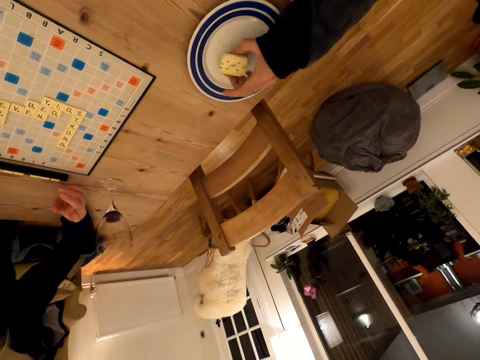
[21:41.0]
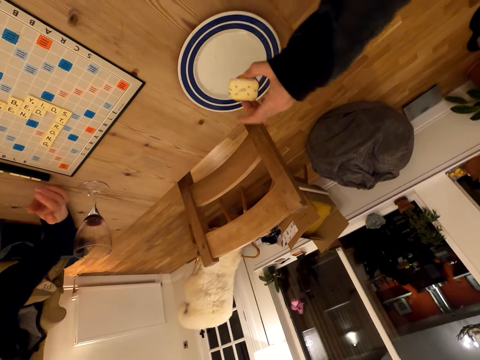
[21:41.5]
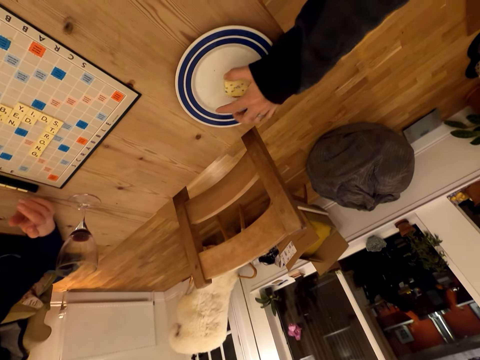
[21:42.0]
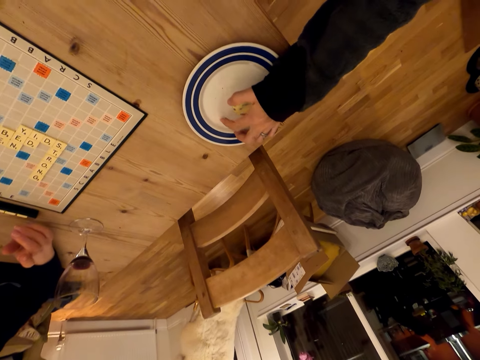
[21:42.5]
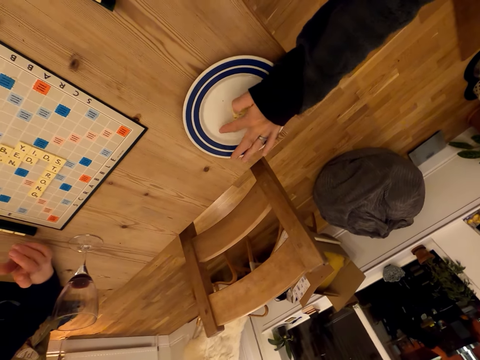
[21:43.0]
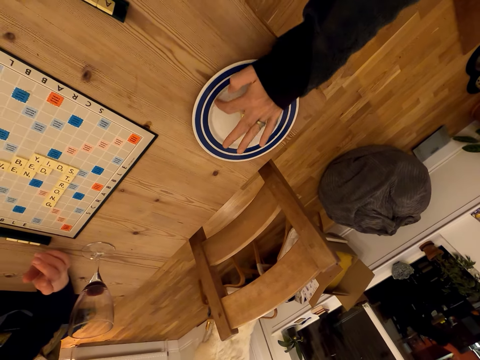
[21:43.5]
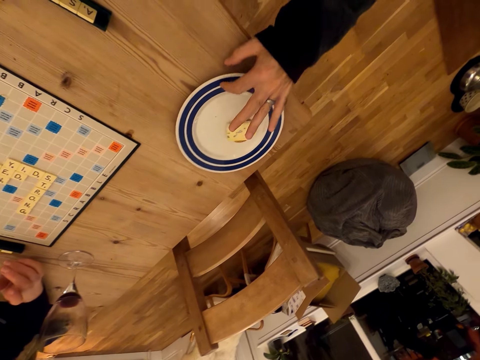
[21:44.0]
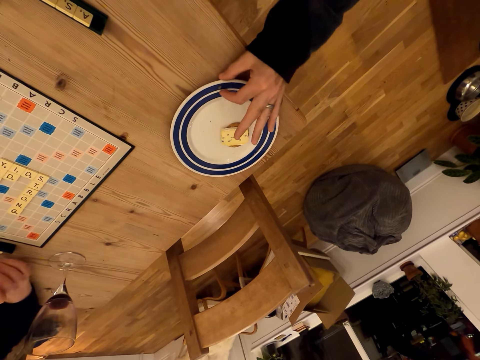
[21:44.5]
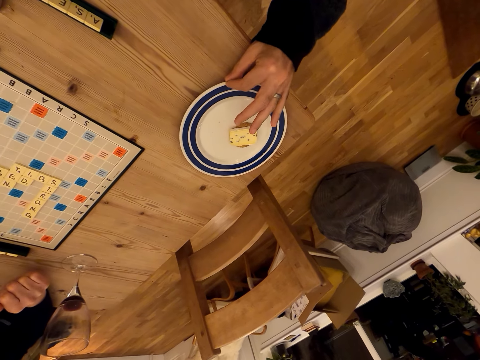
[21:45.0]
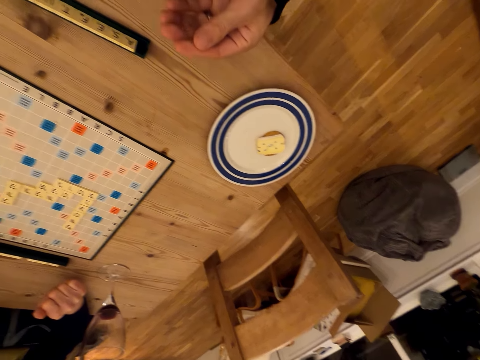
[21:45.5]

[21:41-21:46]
The camera wearer places the food on the plate. The lady talks with the camera wearer. The camera wearer touches the plate. They wipe the plate with the hand.

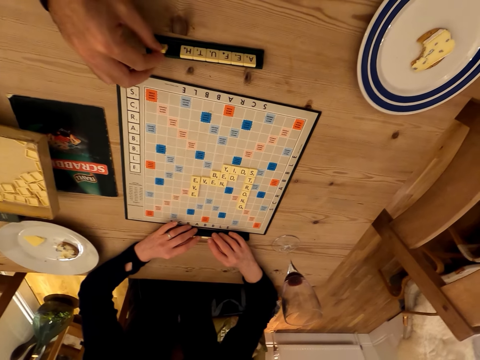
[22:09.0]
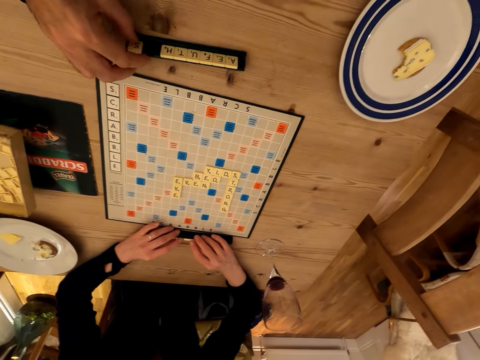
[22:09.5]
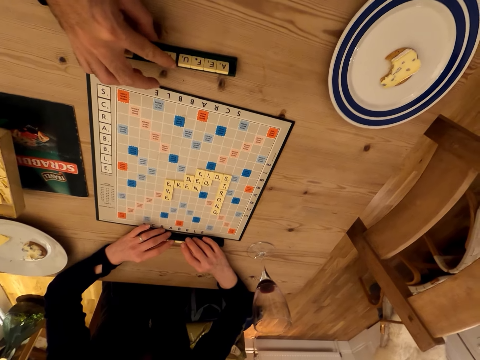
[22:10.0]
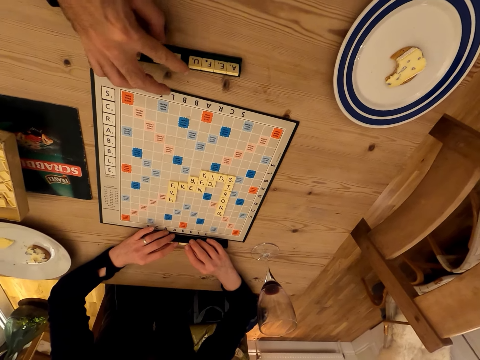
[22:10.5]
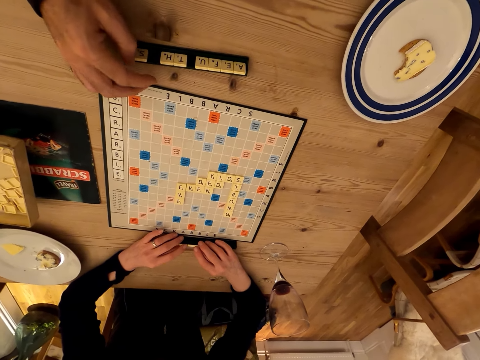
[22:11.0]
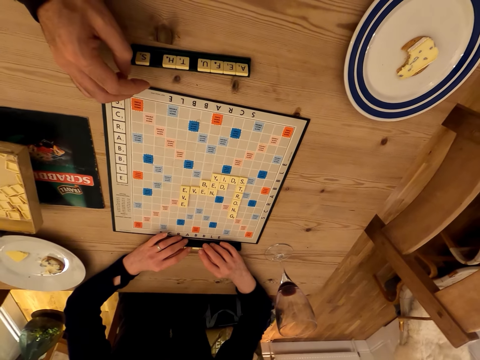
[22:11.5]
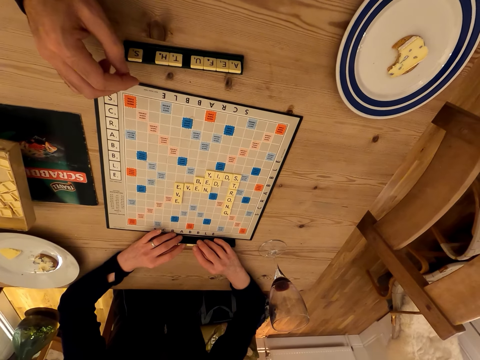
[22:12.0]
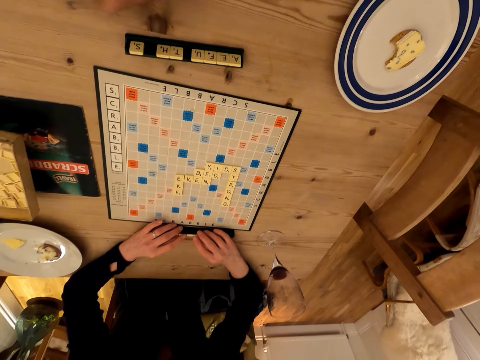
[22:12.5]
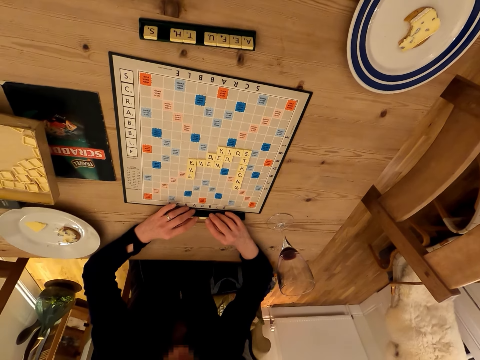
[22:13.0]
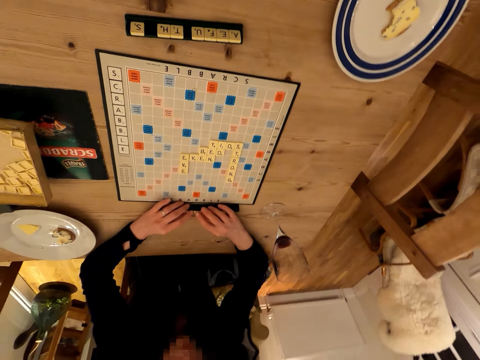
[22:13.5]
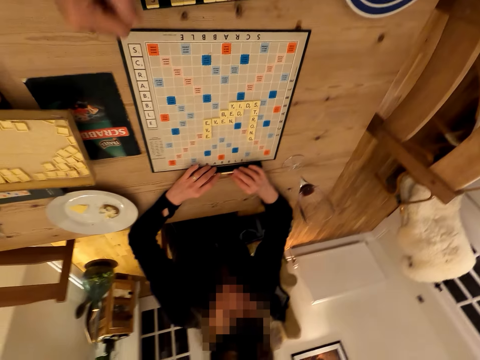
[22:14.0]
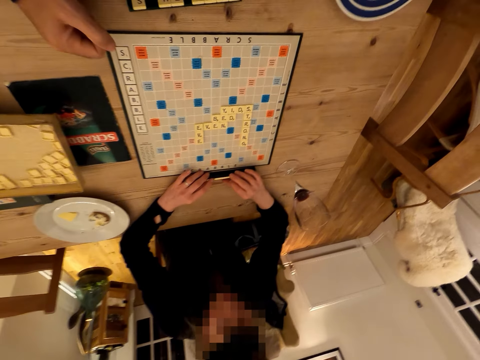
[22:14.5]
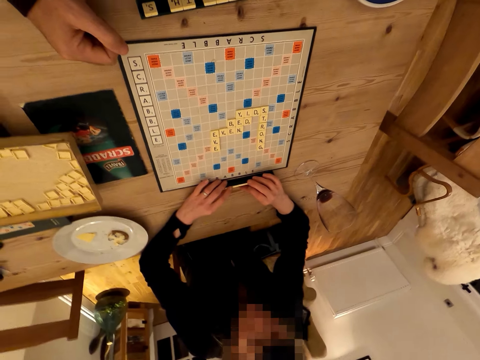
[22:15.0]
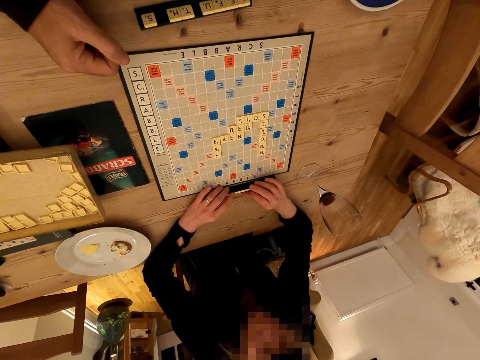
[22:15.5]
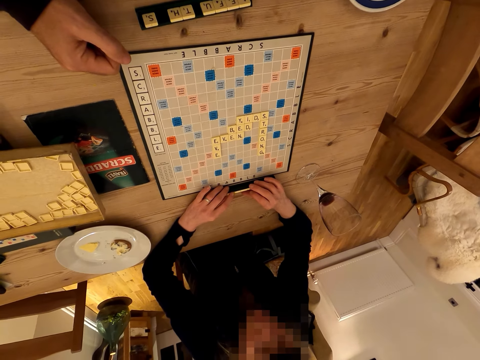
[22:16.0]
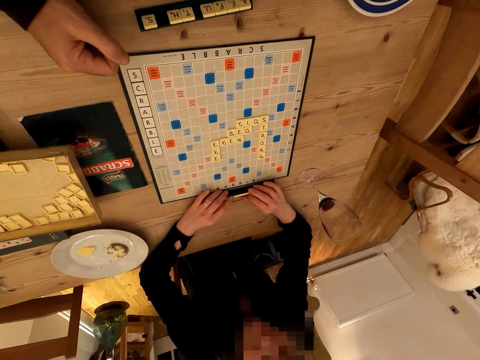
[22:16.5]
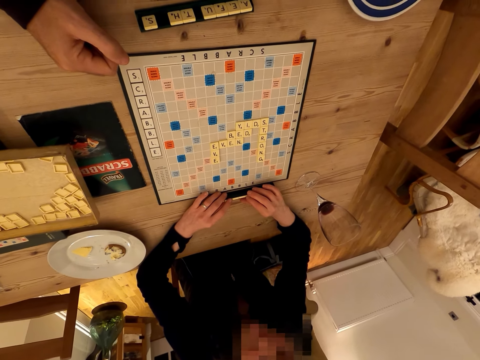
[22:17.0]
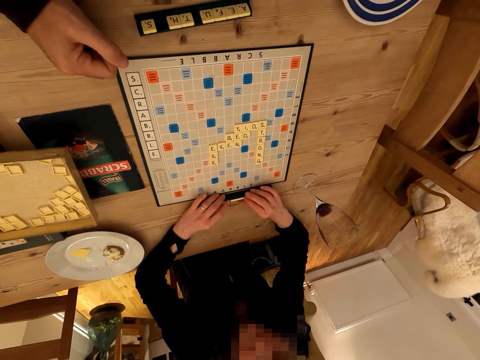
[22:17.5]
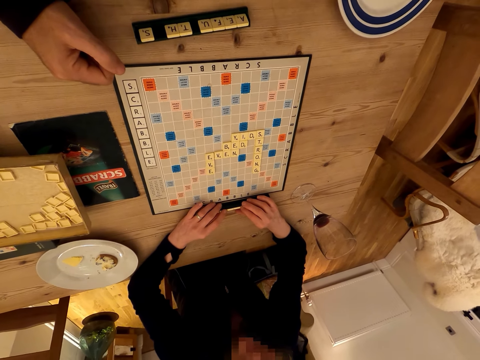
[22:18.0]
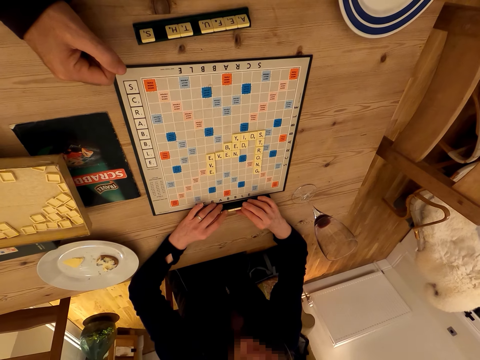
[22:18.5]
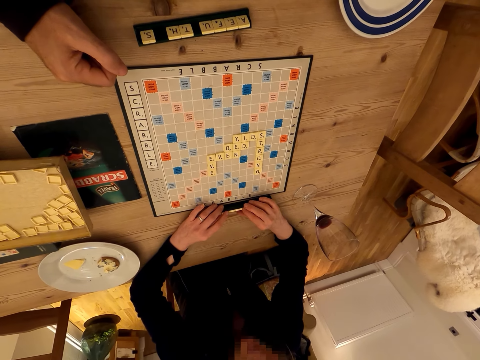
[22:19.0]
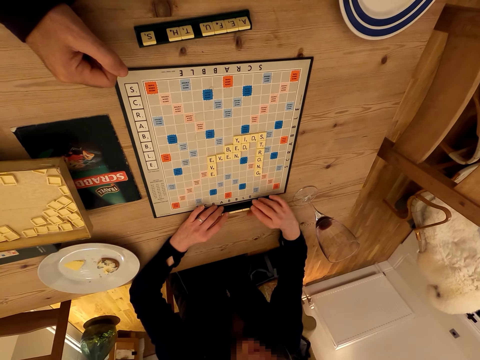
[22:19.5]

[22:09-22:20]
The camera wearer touches Scrabble letters. They look around. The lady holds the Scrabble. The lady touches the Scrabble letters.

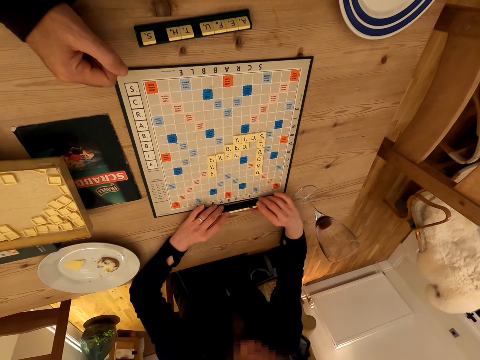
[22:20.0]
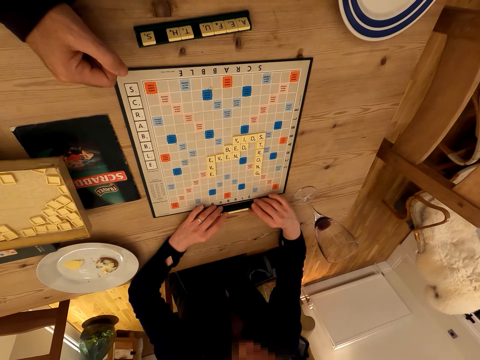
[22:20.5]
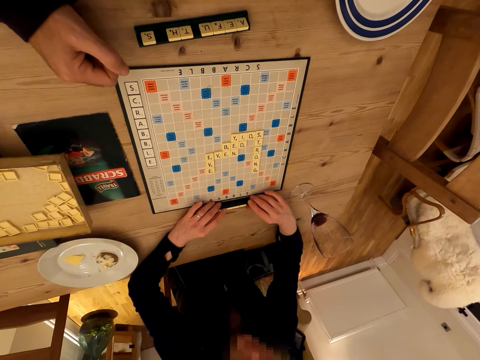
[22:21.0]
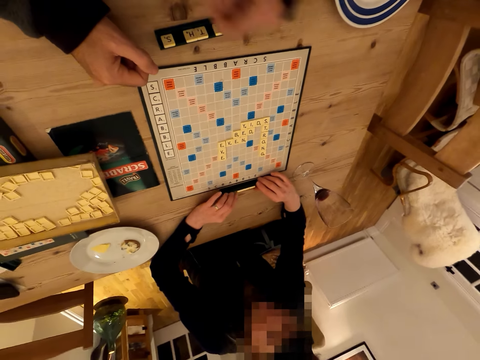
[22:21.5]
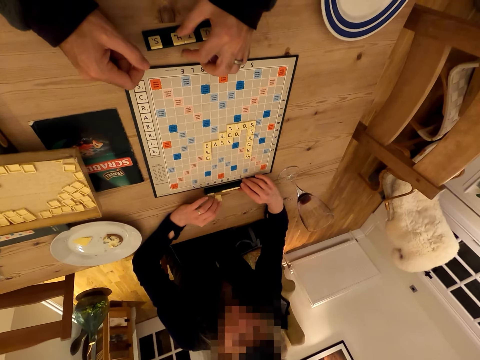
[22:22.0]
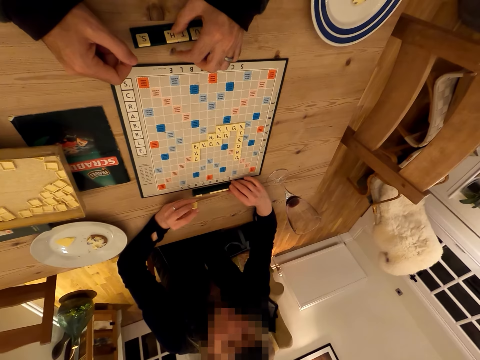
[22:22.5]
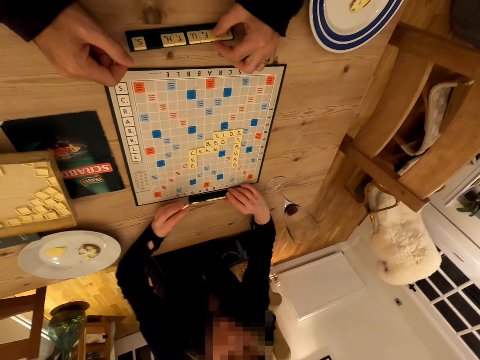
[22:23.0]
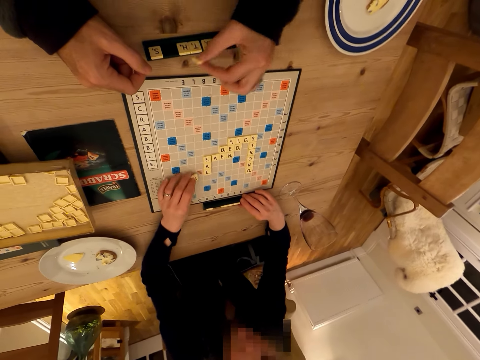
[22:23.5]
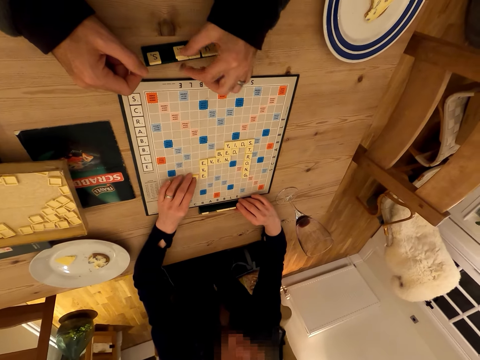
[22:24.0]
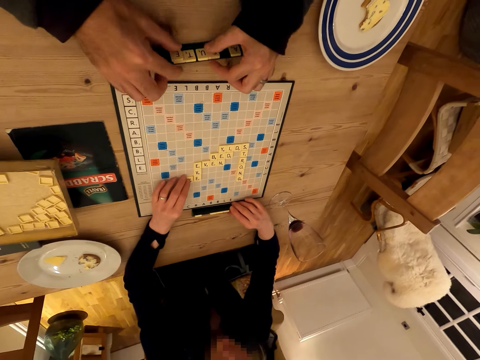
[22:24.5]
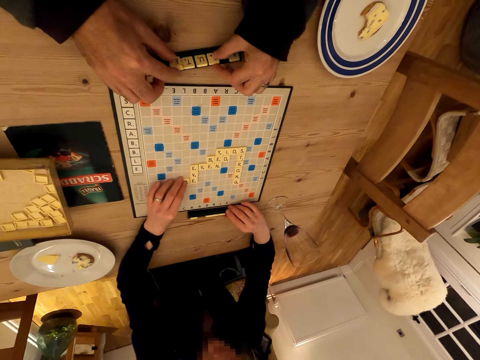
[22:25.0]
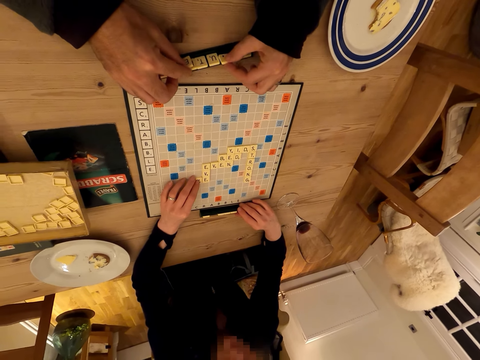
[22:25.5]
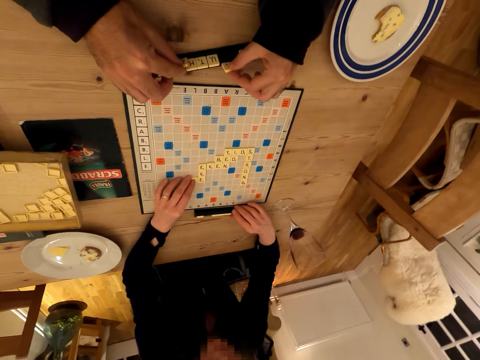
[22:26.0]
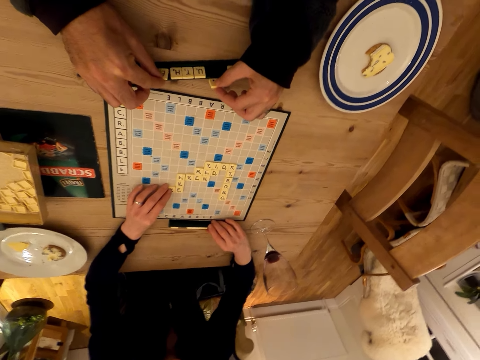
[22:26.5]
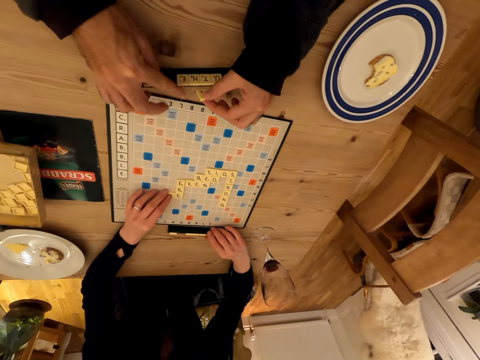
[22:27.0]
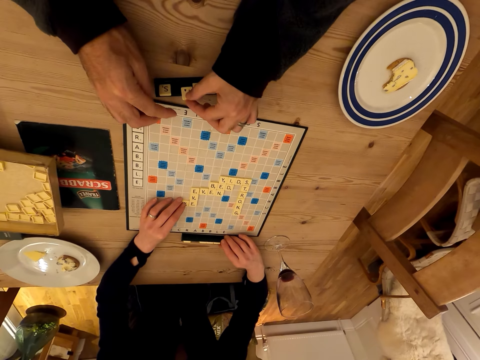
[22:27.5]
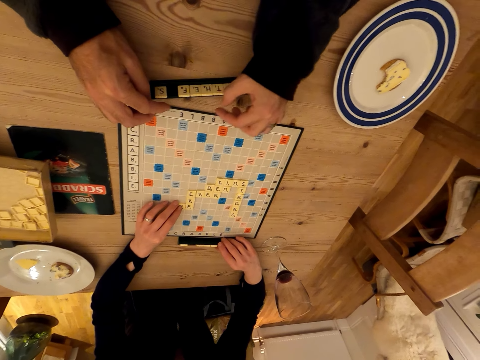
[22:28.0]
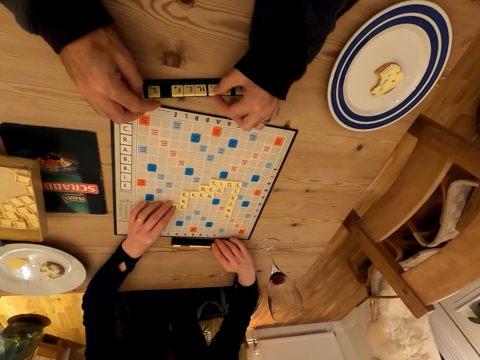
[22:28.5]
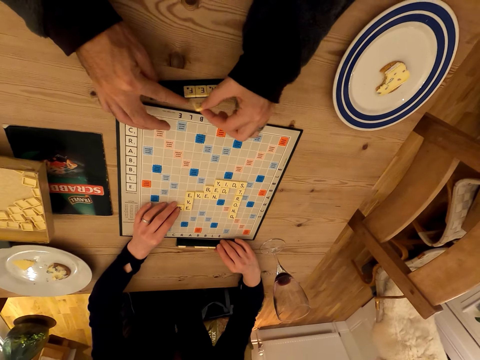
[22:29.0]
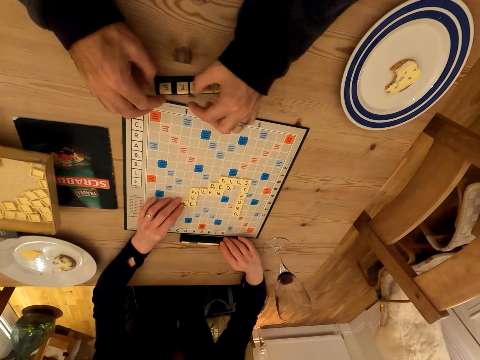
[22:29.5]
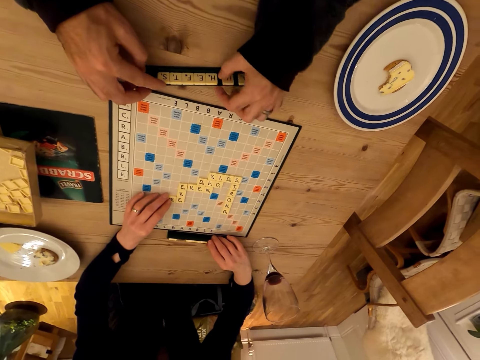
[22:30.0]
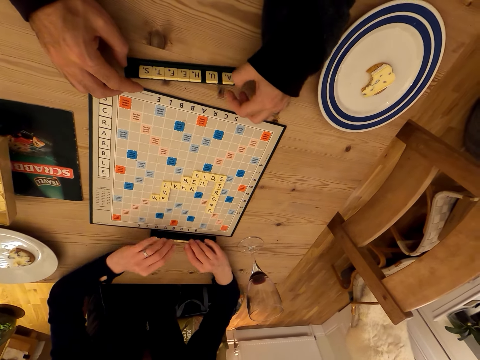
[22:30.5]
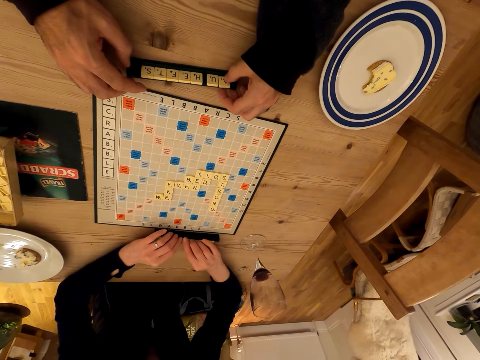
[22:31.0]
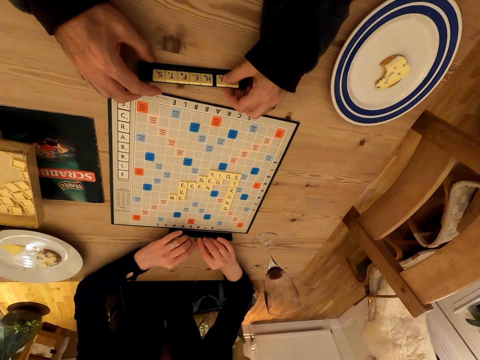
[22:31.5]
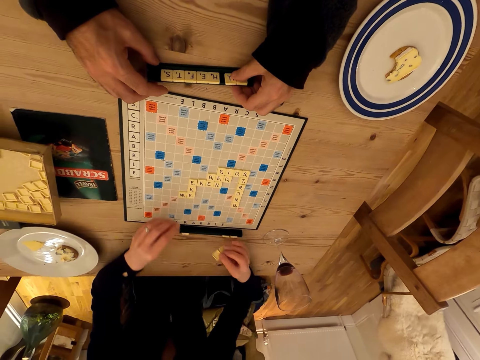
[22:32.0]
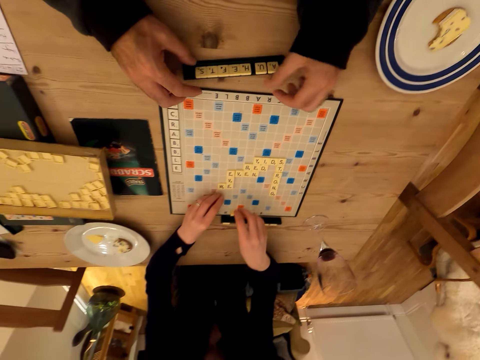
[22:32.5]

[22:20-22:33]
The lady holds the Scrabble. The camera wearer picks up Scrabble letters. They play the Scrabble game. The lady plays the Scrabble game and places the Scrabble letters on the Scrabble board. The camera wearer touches the Scrabble letters and arranges the Scrabble letters. The lady touches the Scrabble letters.
